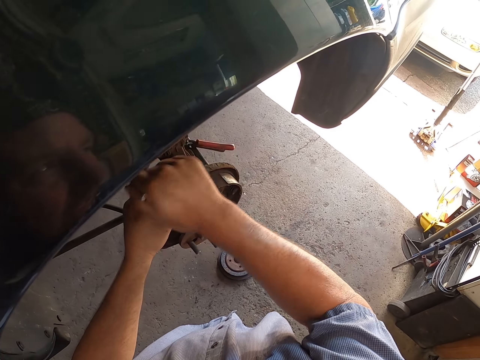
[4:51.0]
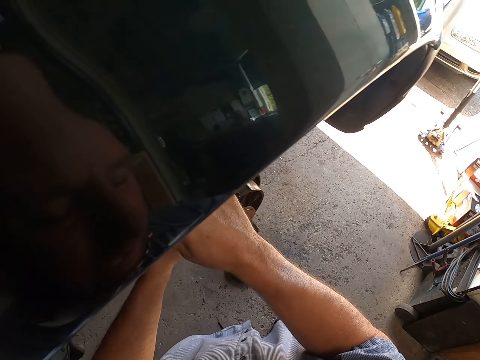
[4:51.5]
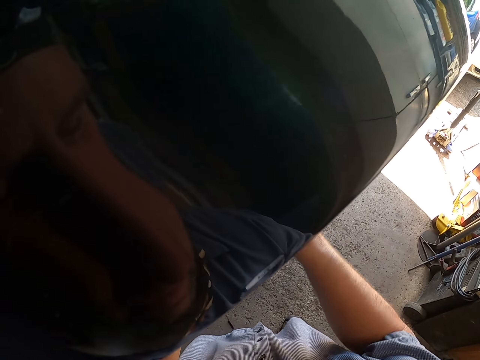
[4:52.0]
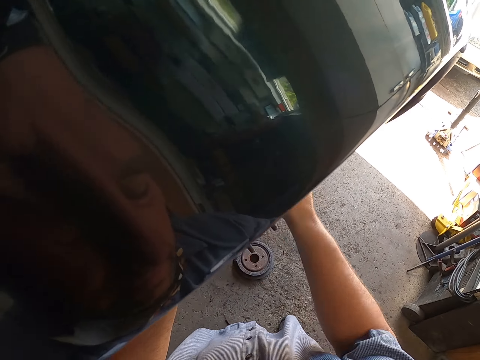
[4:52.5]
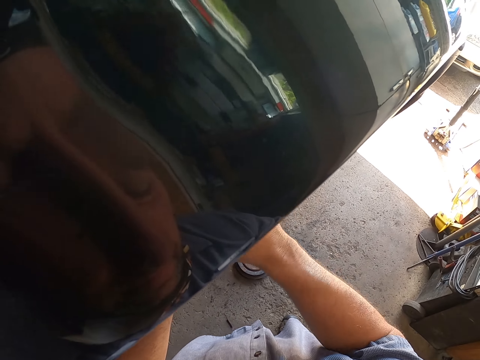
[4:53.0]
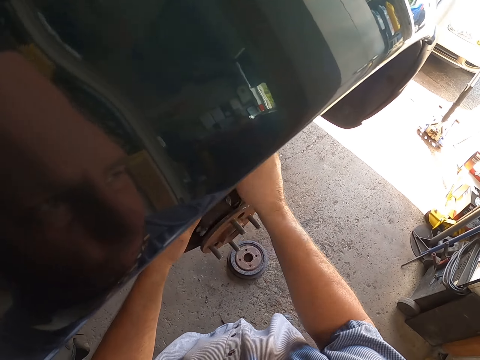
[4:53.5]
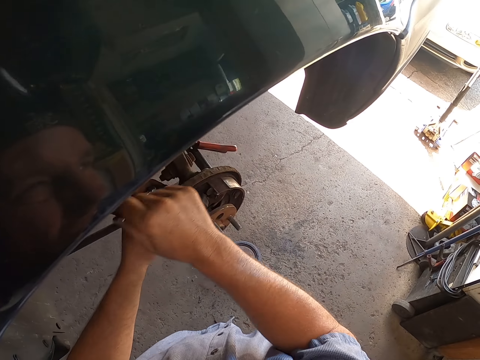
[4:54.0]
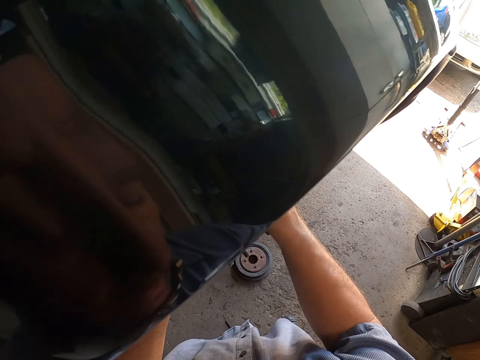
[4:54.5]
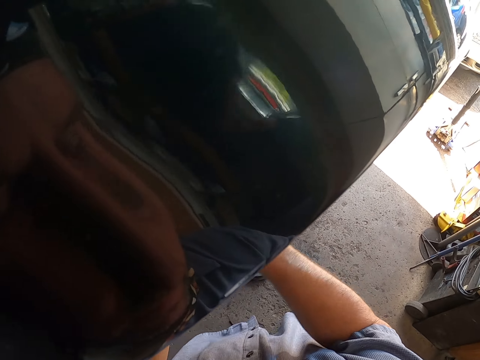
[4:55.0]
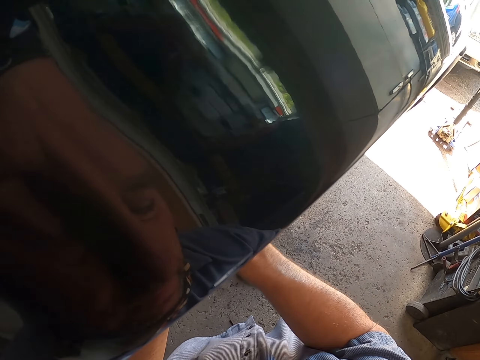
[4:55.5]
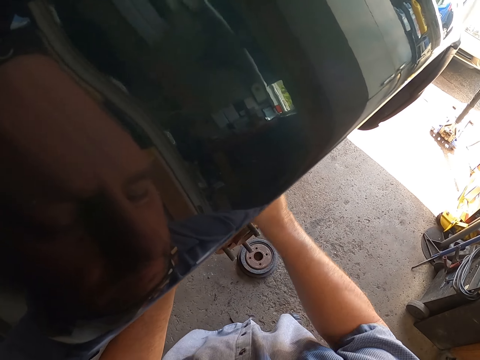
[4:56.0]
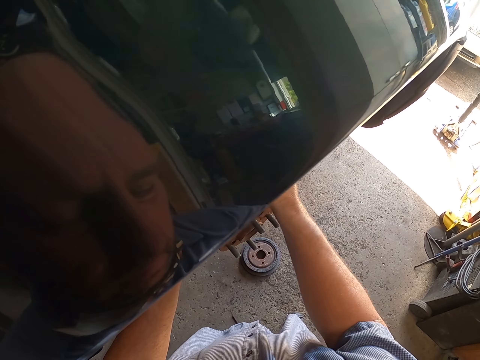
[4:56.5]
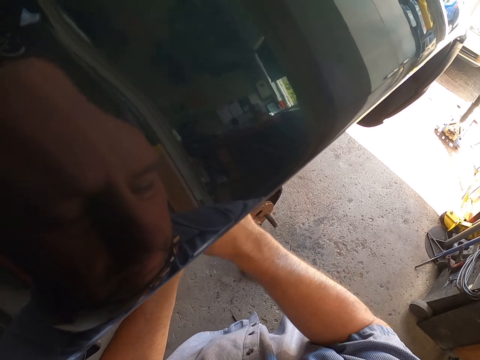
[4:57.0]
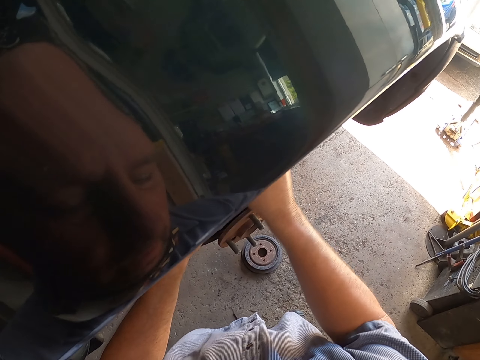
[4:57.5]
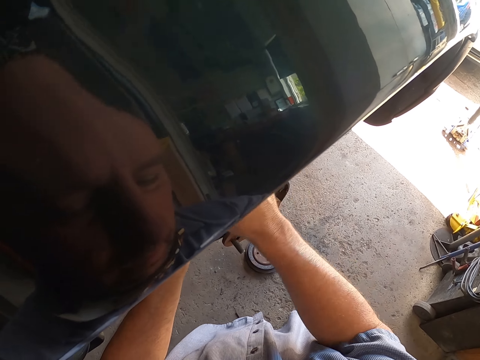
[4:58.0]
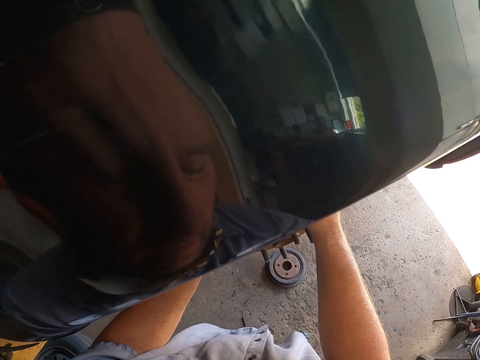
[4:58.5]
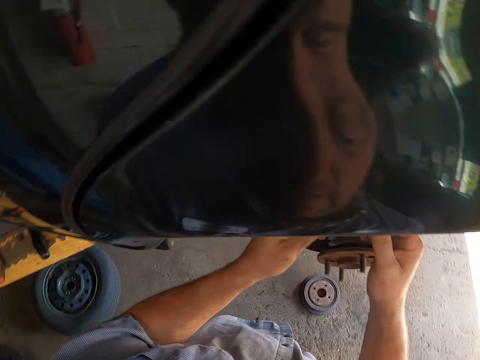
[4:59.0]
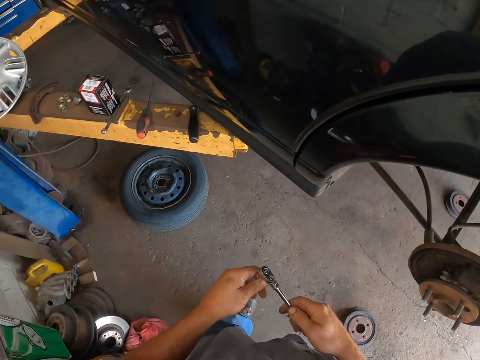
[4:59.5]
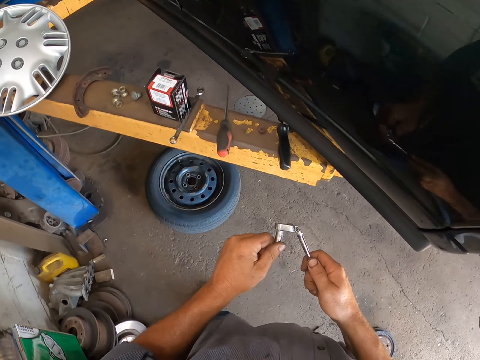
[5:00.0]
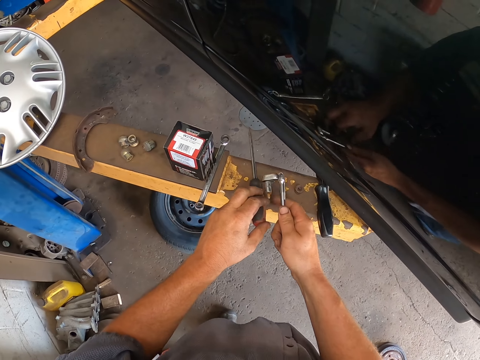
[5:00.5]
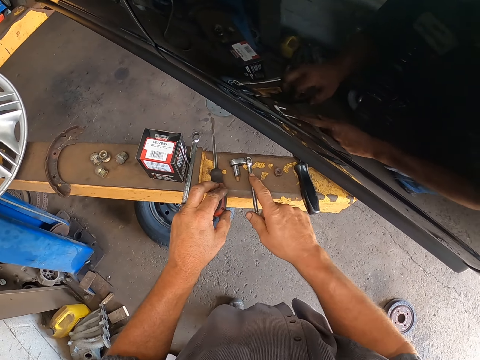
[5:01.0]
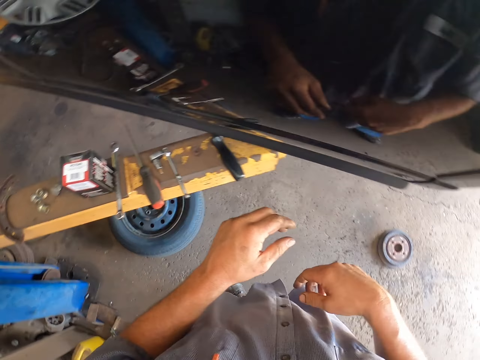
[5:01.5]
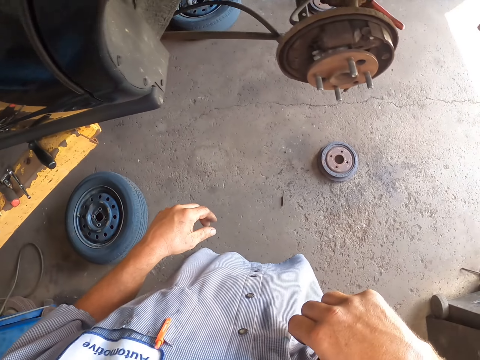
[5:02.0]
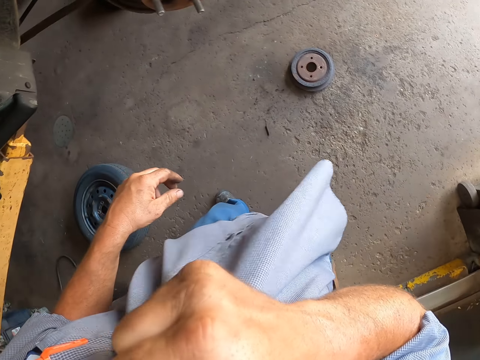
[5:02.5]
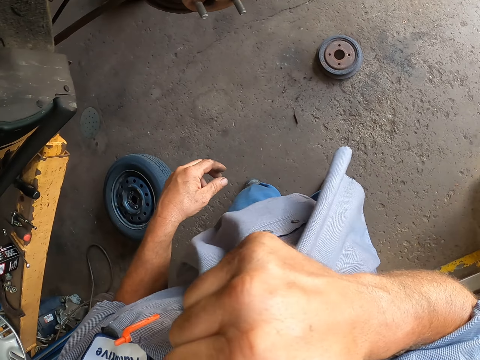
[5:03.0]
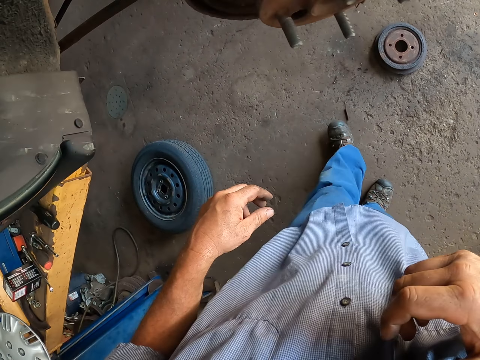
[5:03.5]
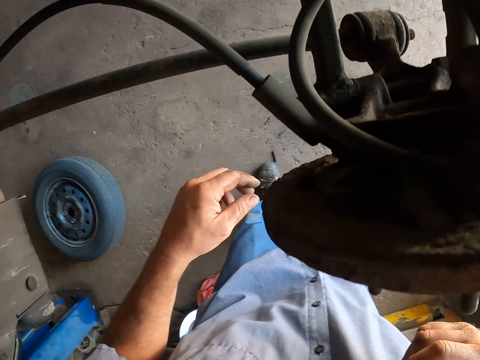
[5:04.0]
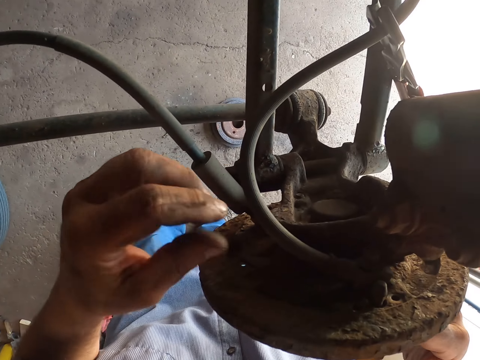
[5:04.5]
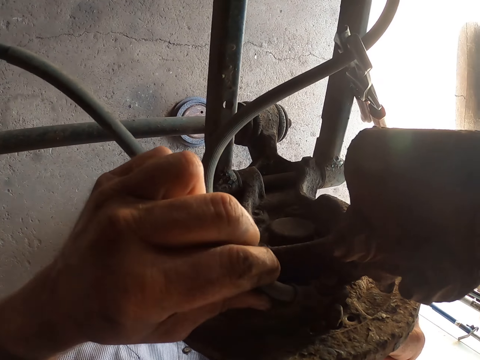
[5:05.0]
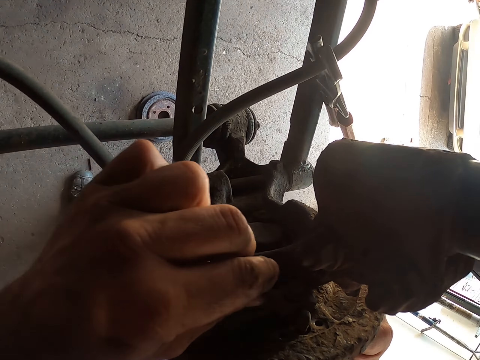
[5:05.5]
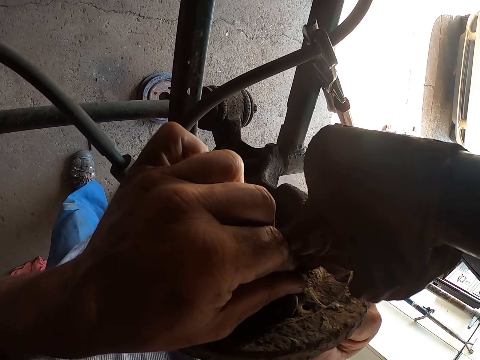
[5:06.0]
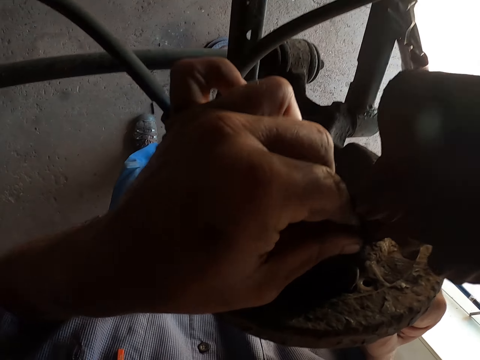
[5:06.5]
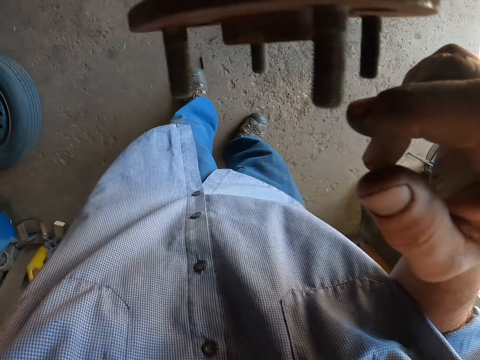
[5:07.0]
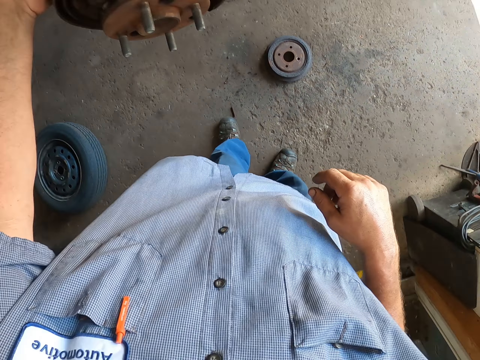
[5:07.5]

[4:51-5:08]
The camera wearer holds the socket spanner with both hands. He puts the socket spanner on the car jack. He moves his shirt with his right hand. He wipes his face. He adjusts the wheel hub with his hands. He touches something.

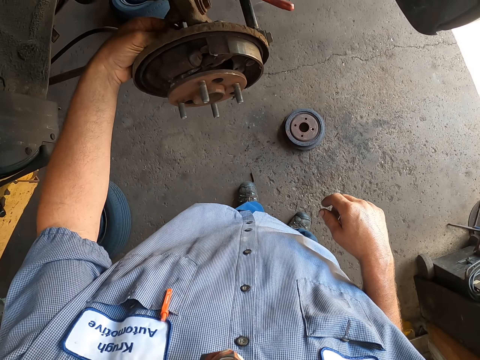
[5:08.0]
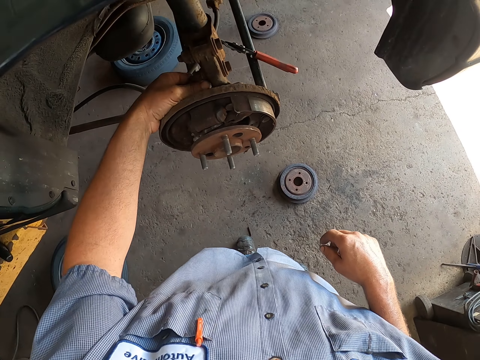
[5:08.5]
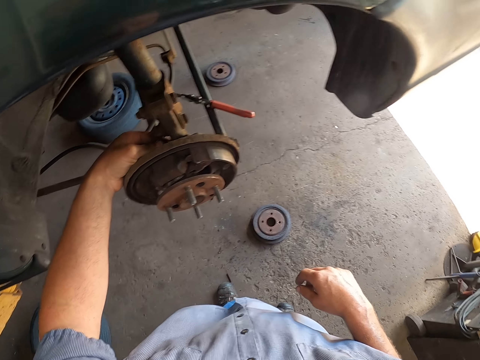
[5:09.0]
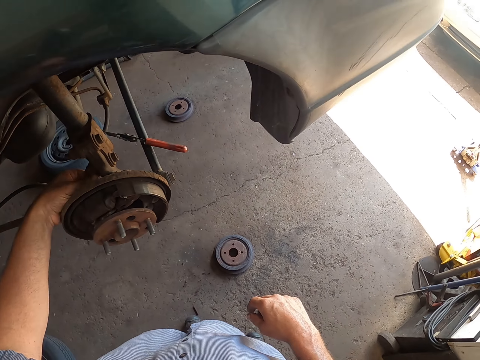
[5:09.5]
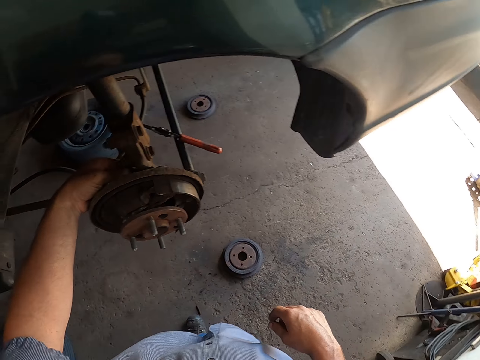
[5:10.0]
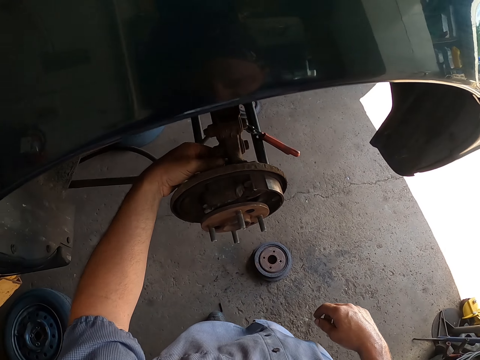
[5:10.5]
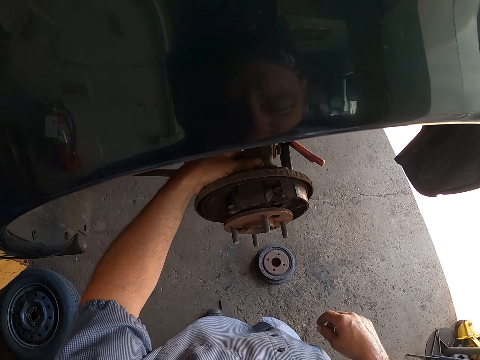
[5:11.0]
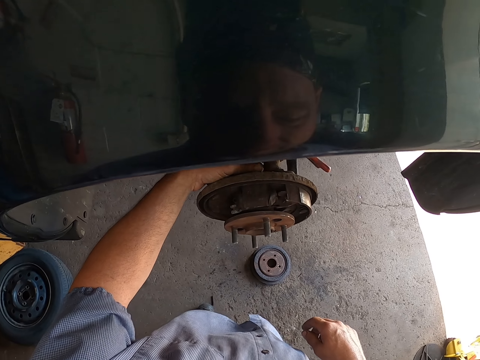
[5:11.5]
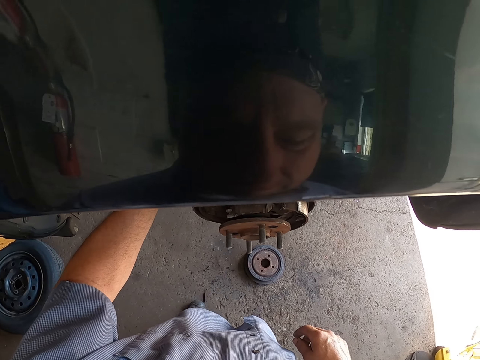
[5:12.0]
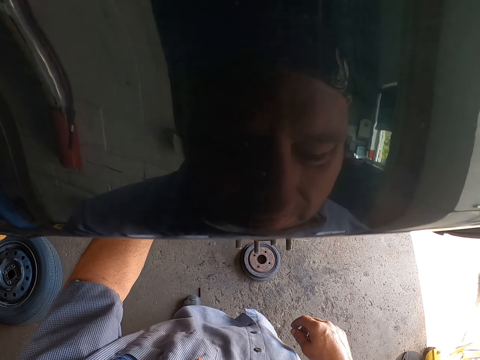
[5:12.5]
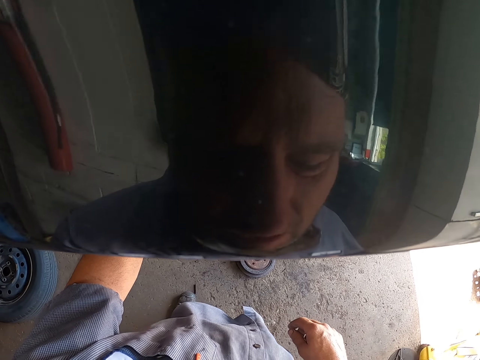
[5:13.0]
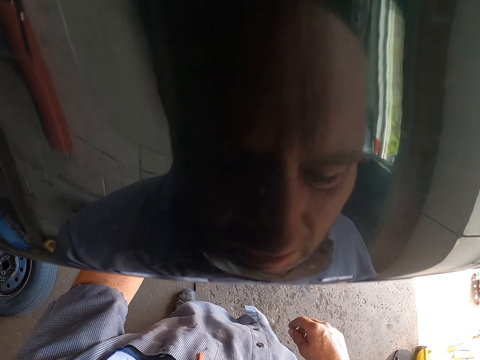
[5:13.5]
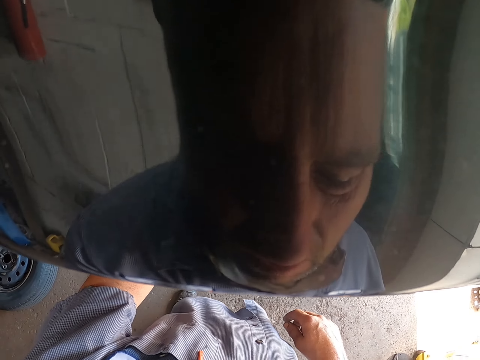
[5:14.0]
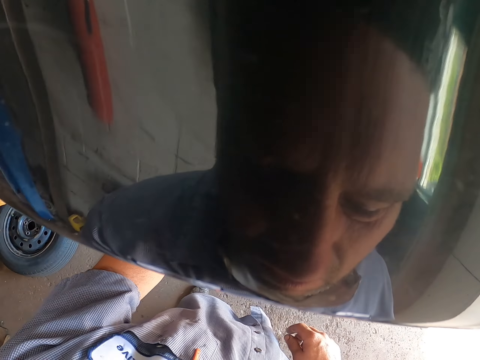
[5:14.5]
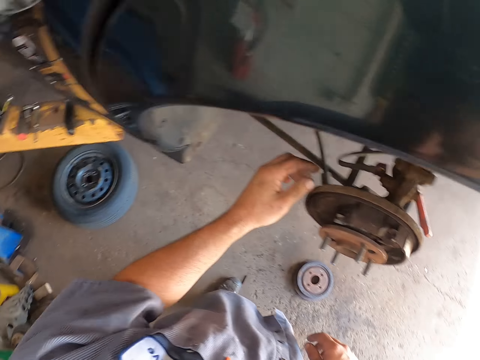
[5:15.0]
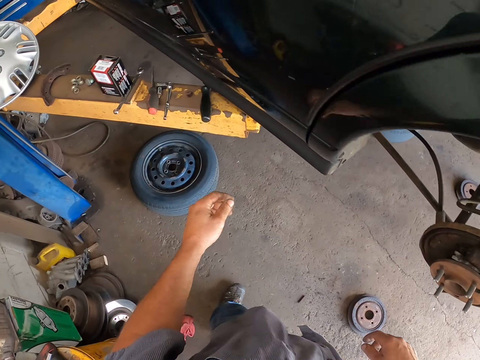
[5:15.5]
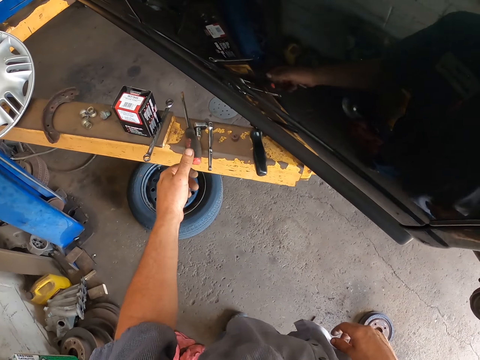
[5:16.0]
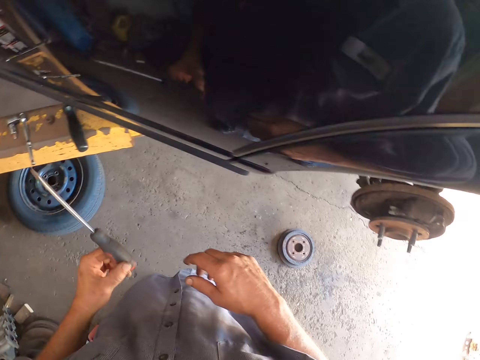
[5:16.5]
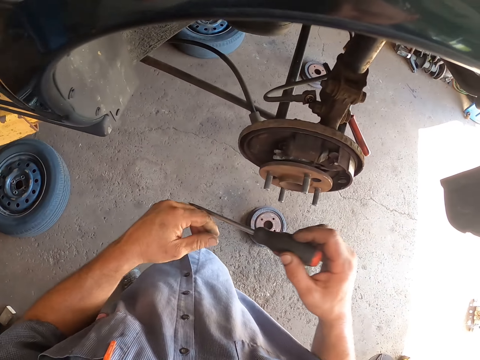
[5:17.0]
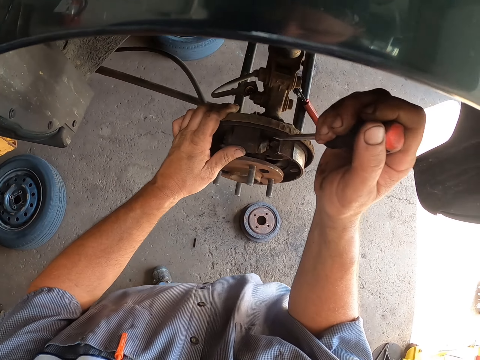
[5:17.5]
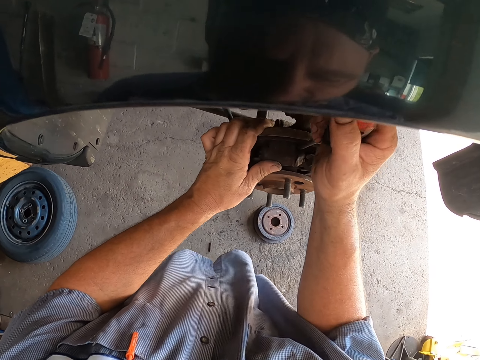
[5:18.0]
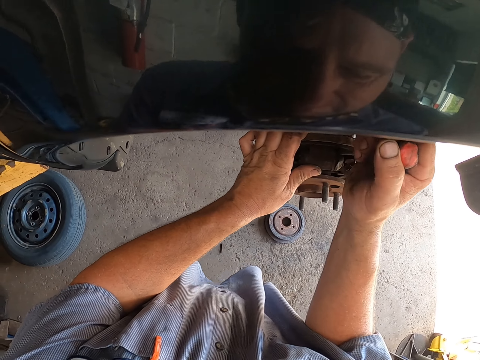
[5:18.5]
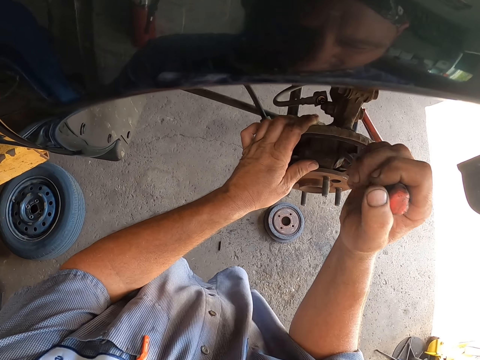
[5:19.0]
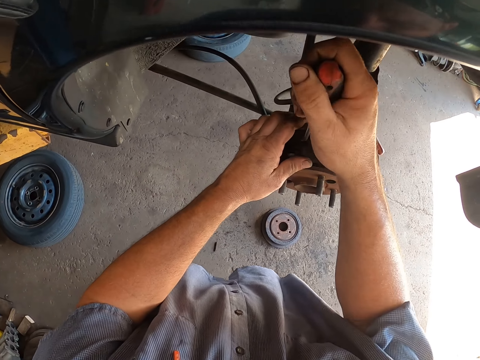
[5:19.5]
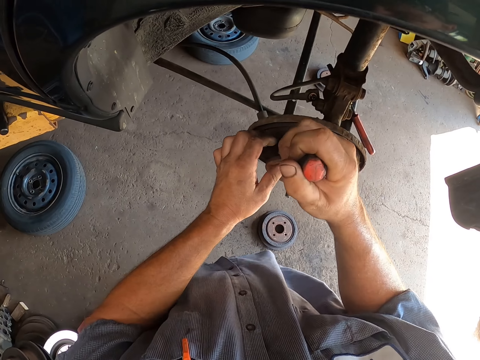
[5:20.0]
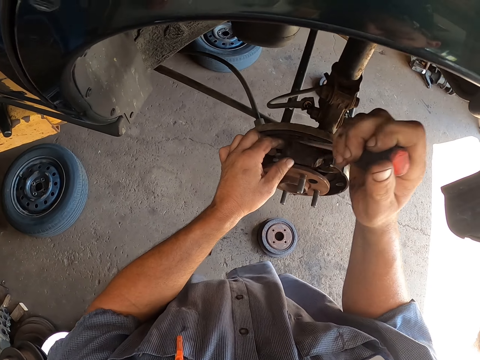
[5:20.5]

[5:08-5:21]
The camera wearer opens the wheel hub nut with his left hand. He holds the wheel. He fixes the wheel. He picks up the screwdriver with his left hand. He passes the screwdriver to his right hand. He removes the bearing with the screwdriver. He fixes the wheel with the screwdriver.
